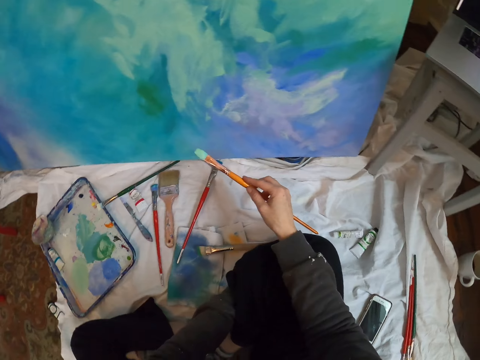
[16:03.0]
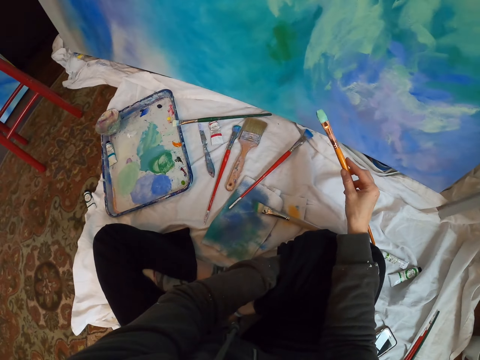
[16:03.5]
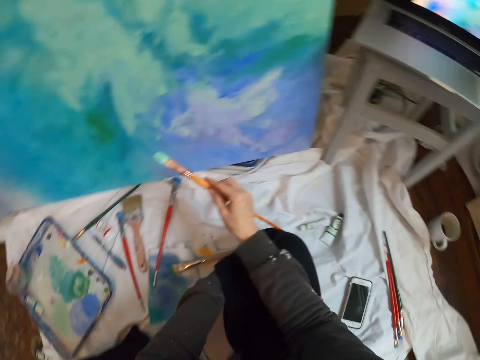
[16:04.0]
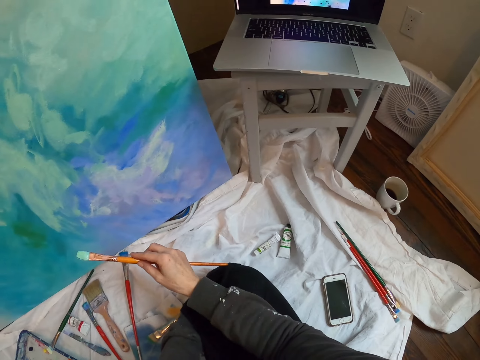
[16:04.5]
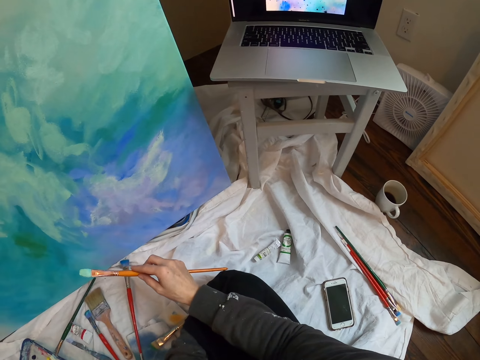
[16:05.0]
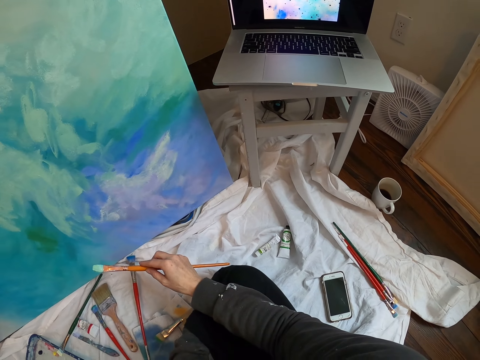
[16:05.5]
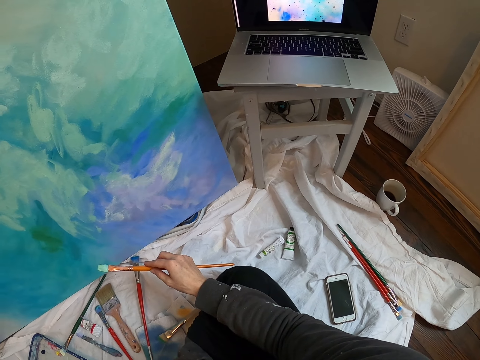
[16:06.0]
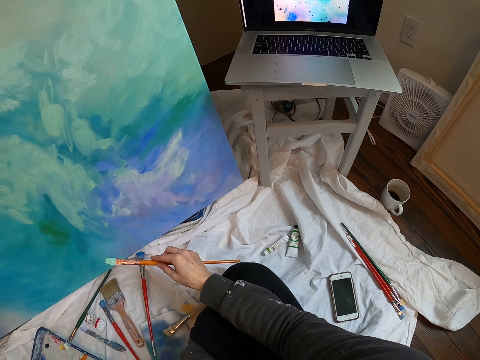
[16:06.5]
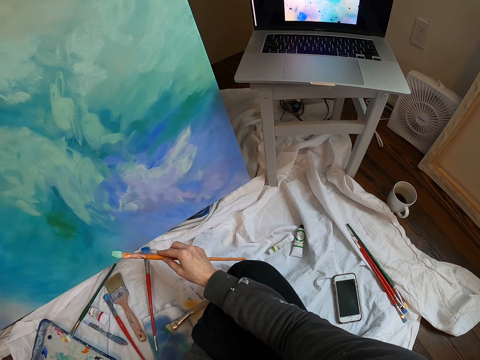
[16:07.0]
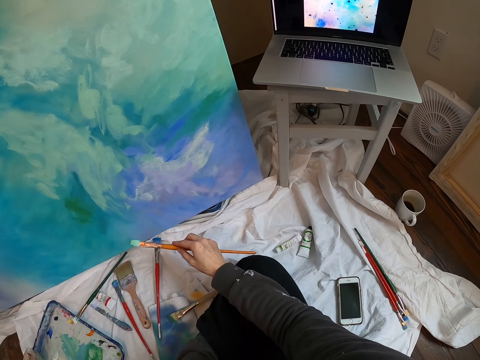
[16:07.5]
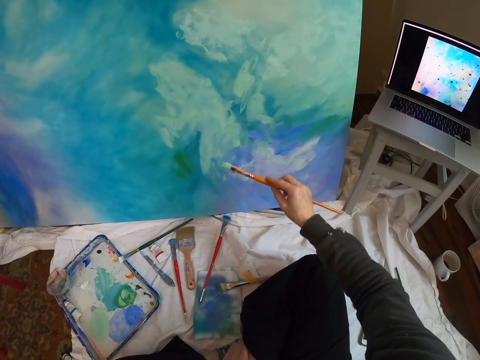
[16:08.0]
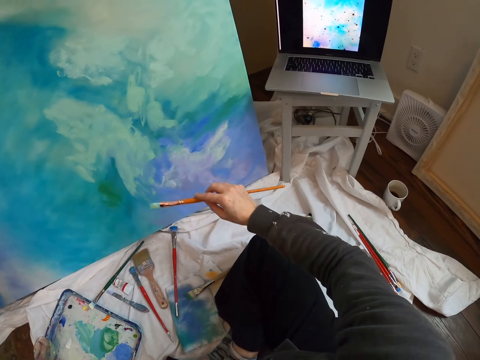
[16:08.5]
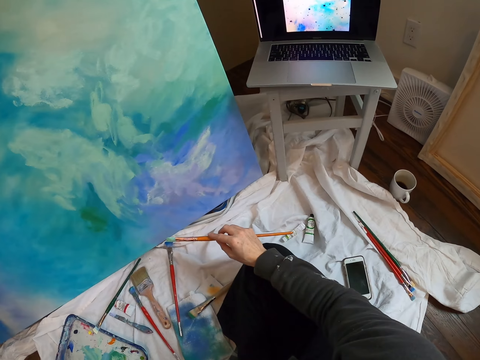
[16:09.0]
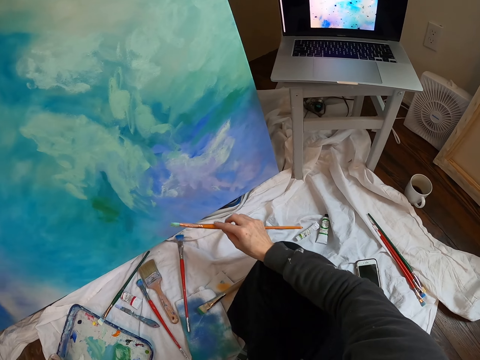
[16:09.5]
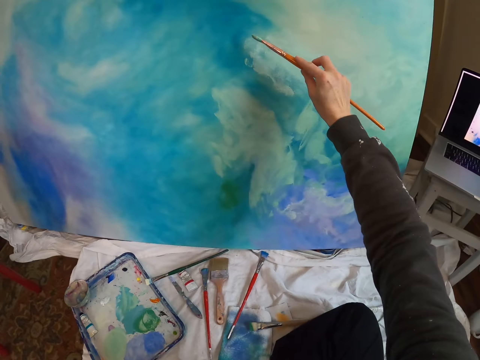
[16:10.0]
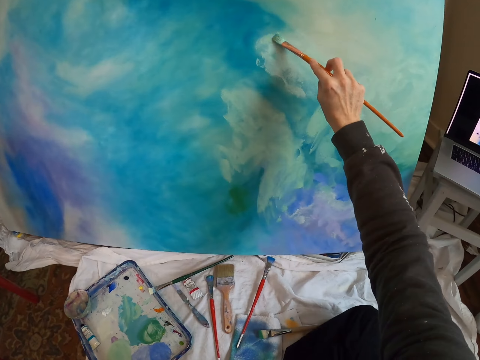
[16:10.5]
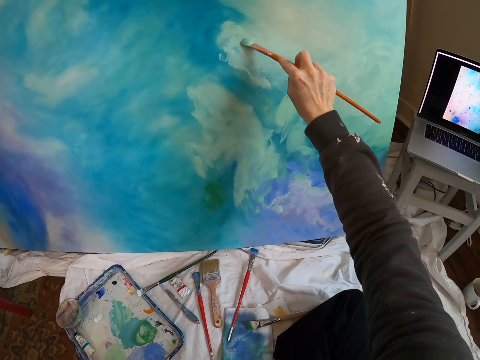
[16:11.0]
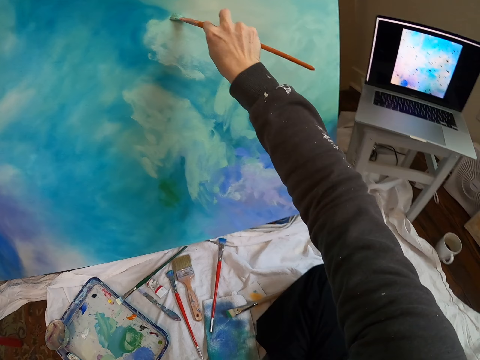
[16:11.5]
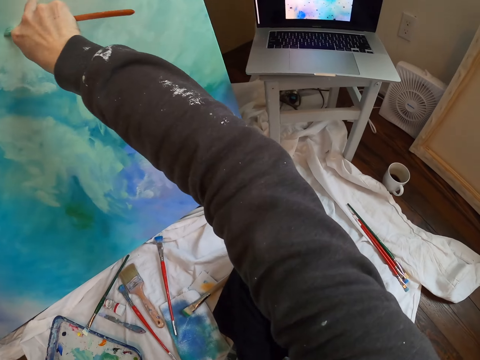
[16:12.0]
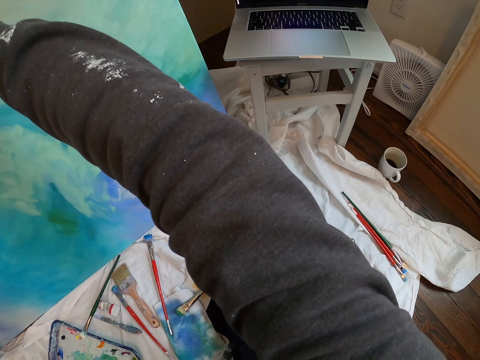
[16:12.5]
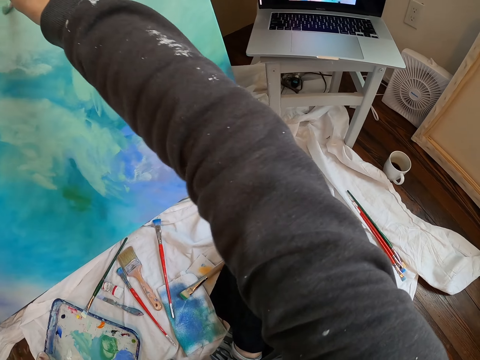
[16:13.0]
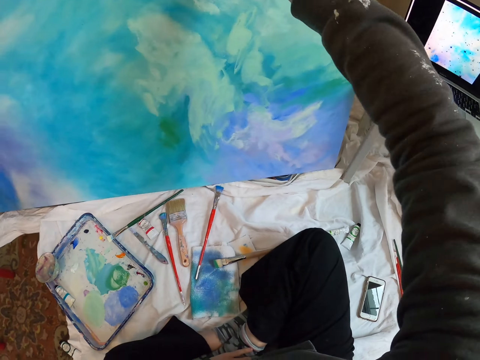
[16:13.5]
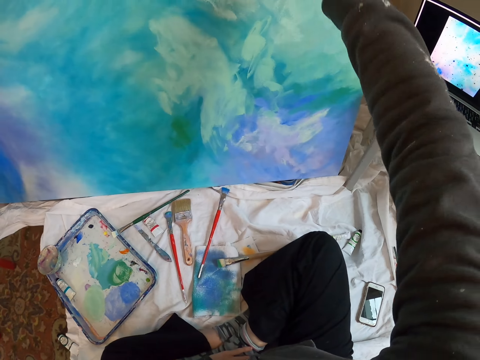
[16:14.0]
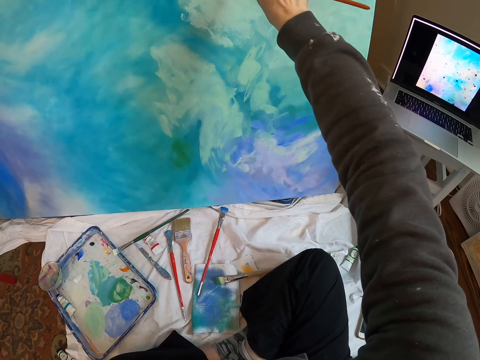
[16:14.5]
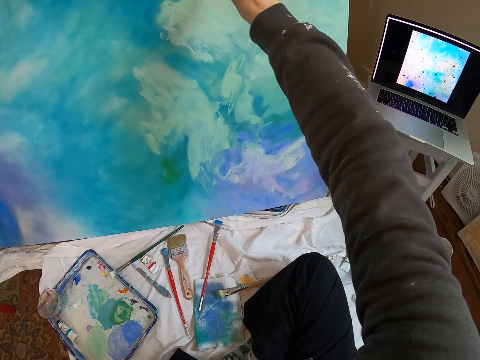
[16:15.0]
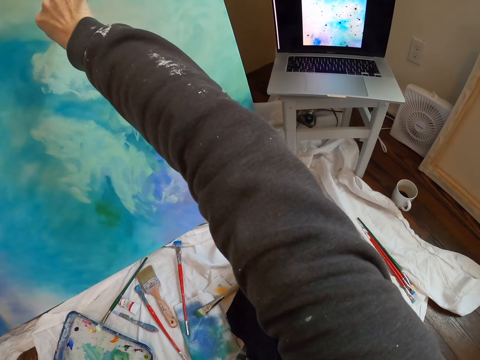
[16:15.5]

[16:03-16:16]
The camera wearer paints wall art with a paint brush.

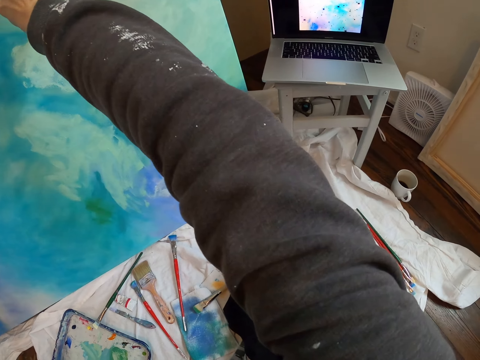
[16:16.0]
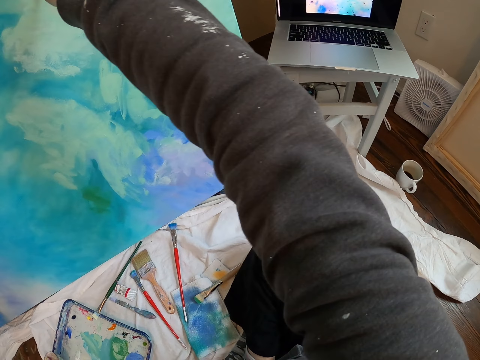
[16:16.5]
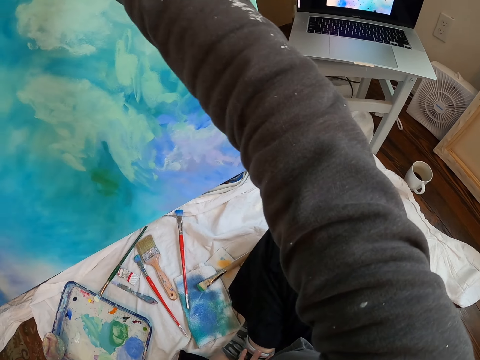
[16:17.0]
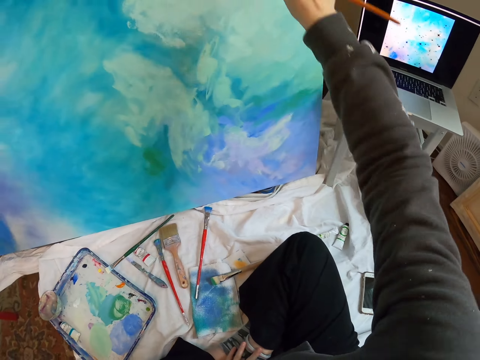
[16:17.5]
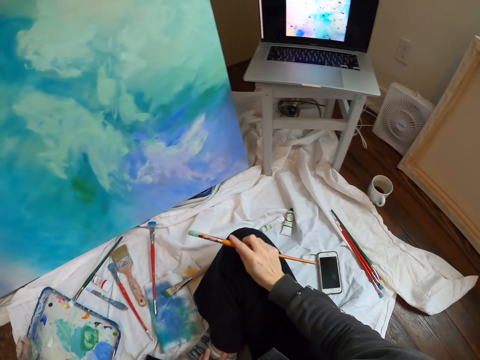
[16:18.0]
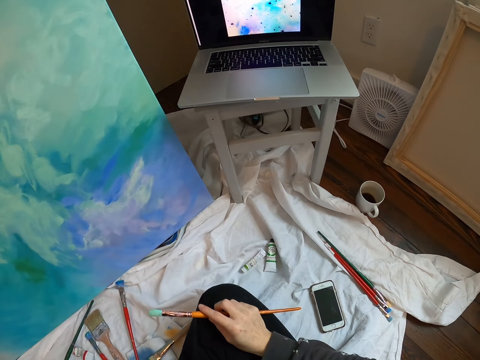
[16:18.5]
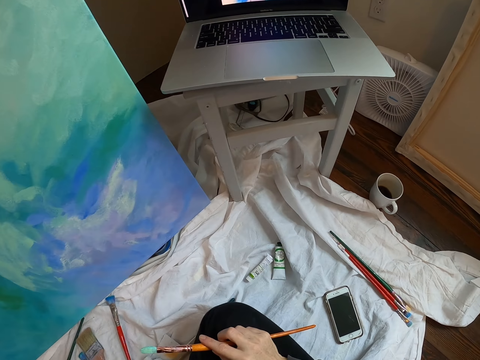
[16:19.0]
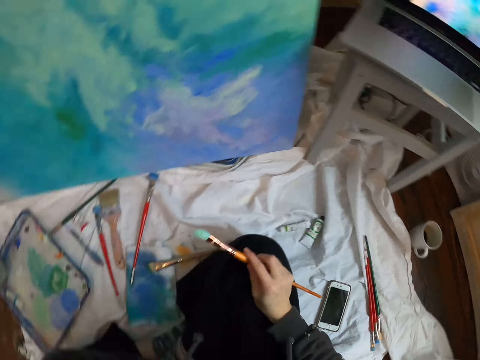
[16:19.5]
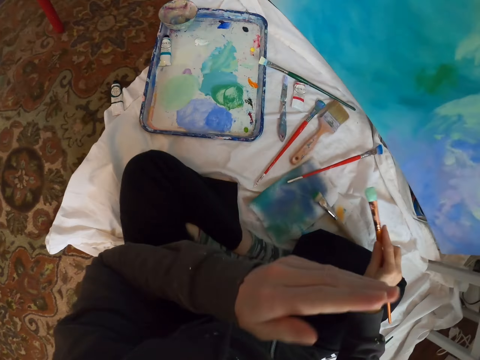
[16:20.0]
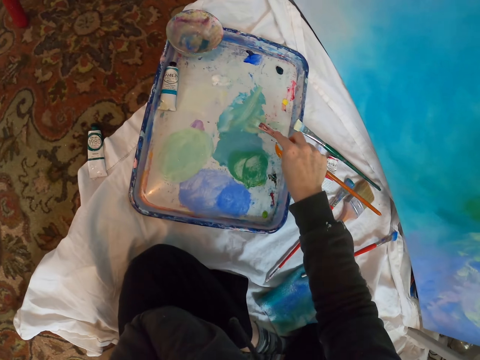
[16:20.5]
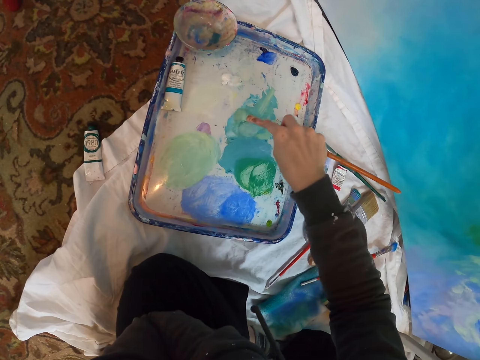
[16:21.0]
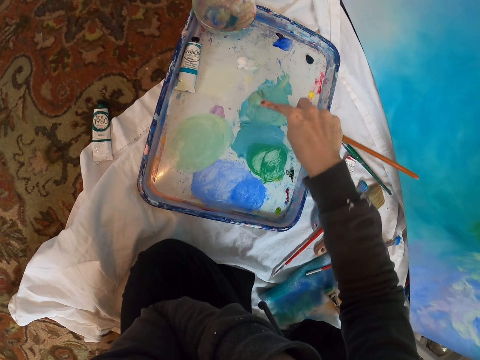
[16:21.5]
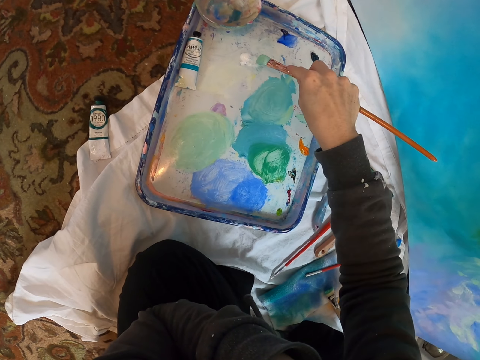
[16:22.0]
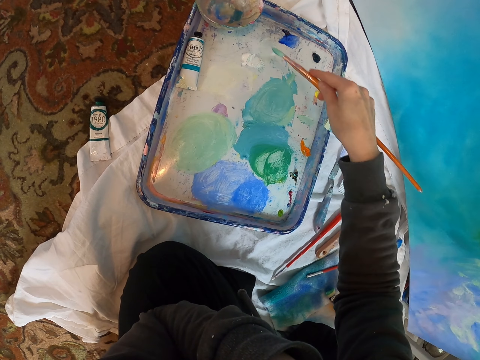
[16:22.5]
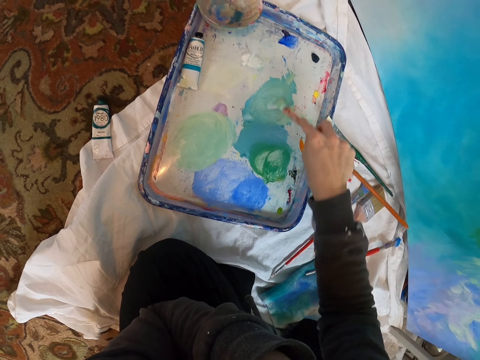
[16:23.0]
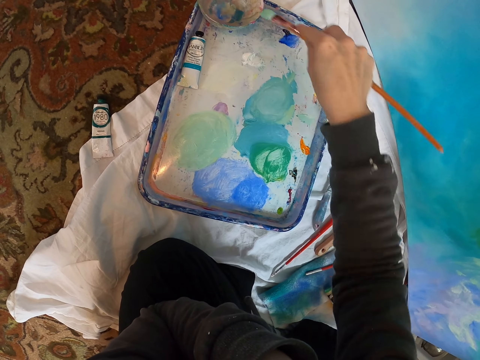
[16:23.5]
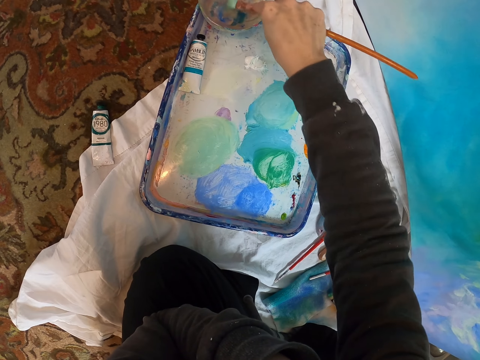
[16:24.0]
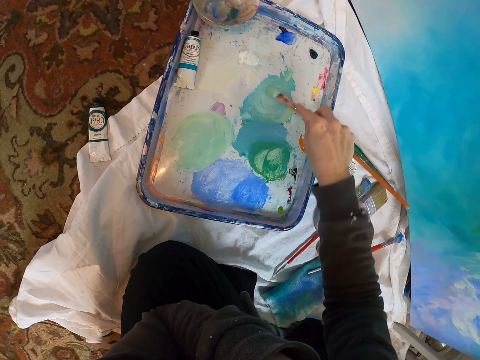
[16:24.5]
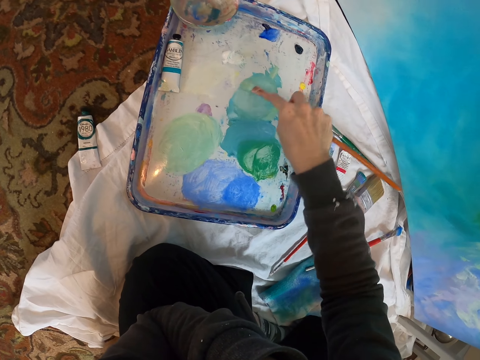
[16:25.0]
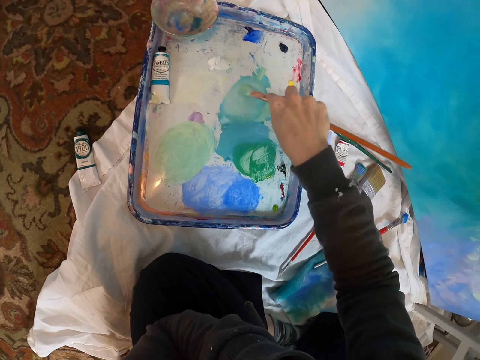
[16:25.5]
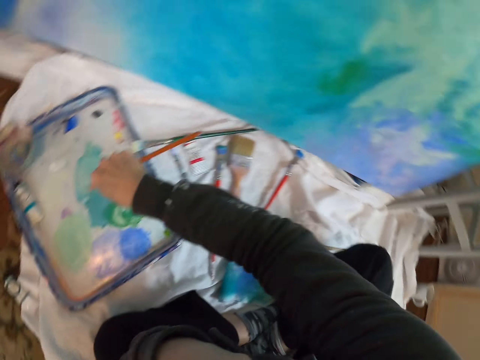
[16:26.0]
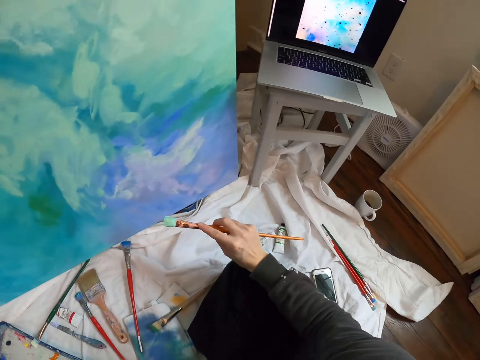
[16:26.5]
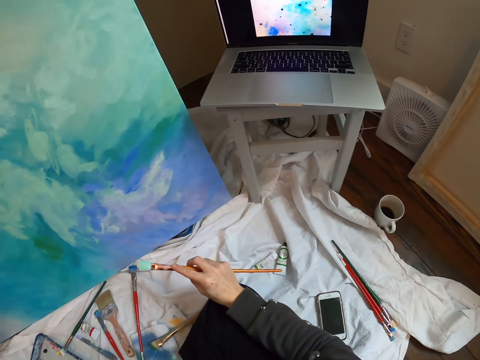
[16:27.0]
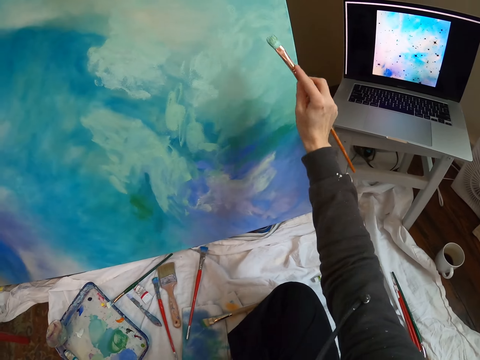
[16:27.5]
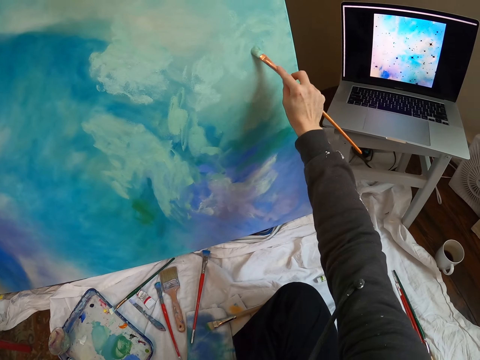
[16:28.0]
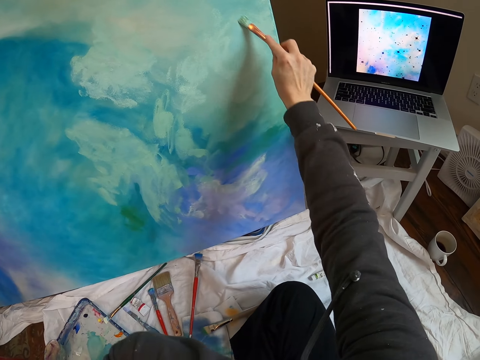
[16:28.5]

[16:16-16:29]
The camera wearer looks at the laptop. They dip a paint brush into the paint. They mix paint on the paint palette. They look at the laptop. They paint wall art with the paint brush.
